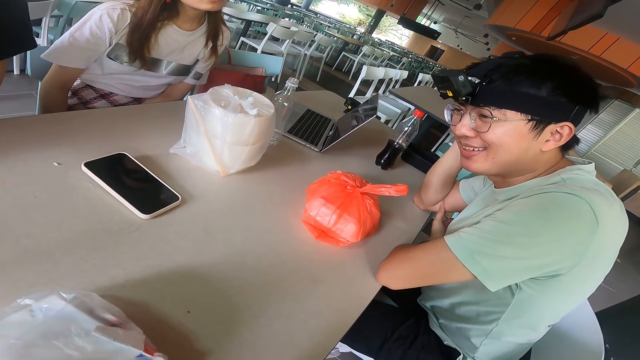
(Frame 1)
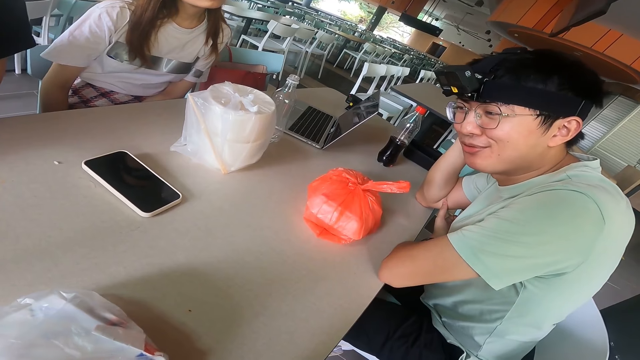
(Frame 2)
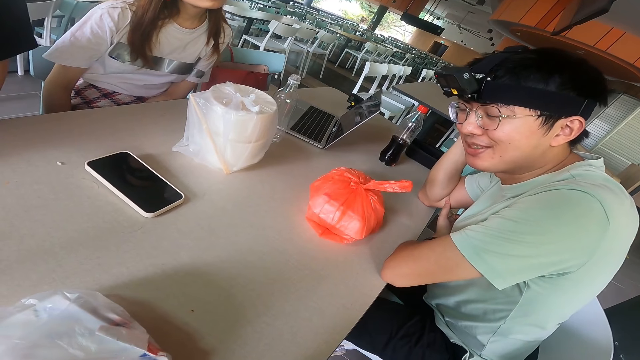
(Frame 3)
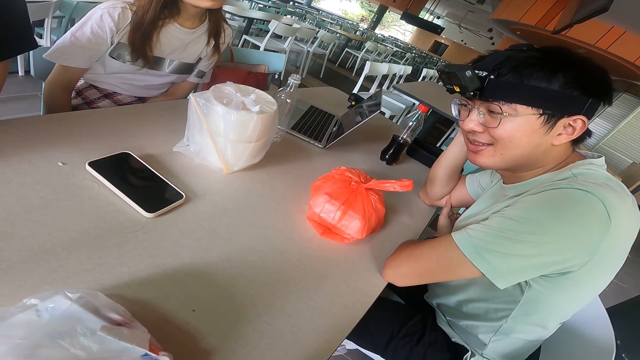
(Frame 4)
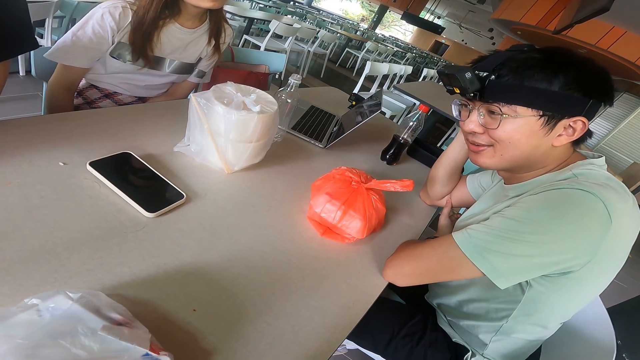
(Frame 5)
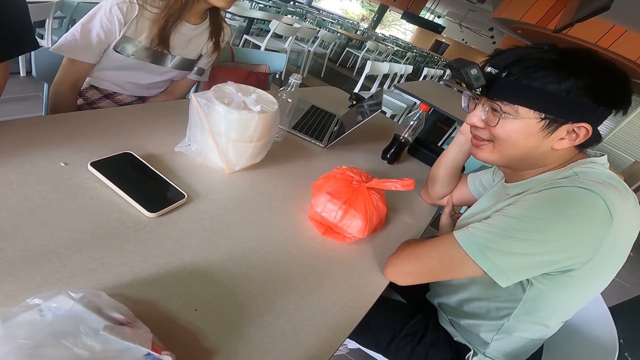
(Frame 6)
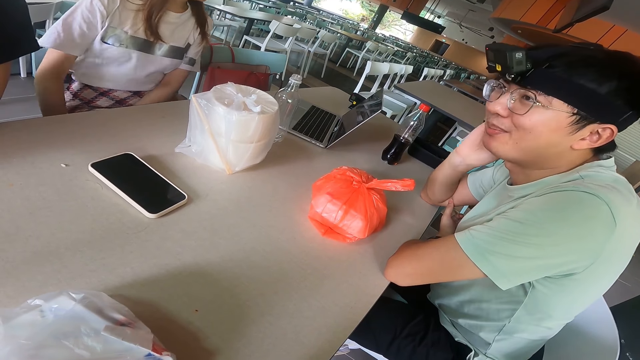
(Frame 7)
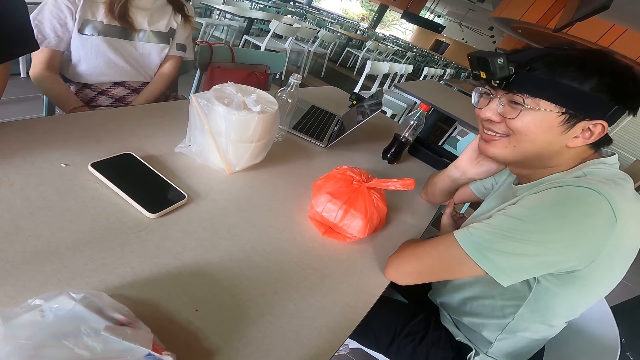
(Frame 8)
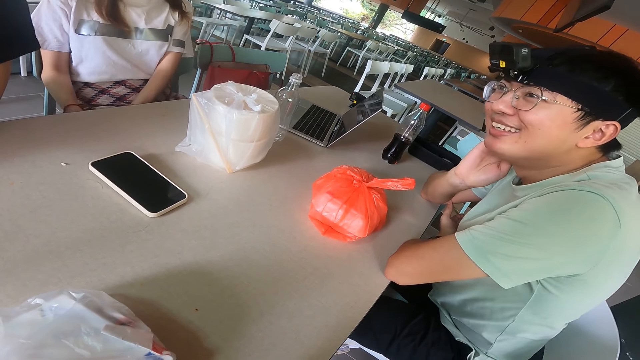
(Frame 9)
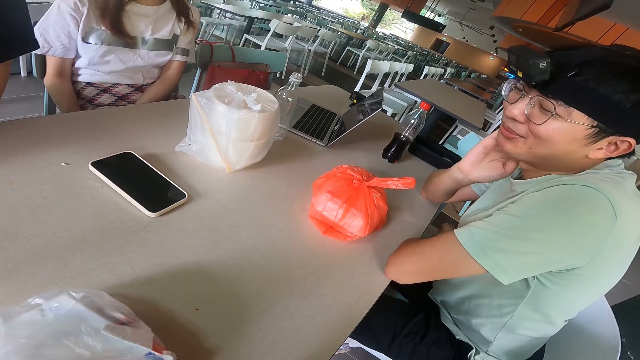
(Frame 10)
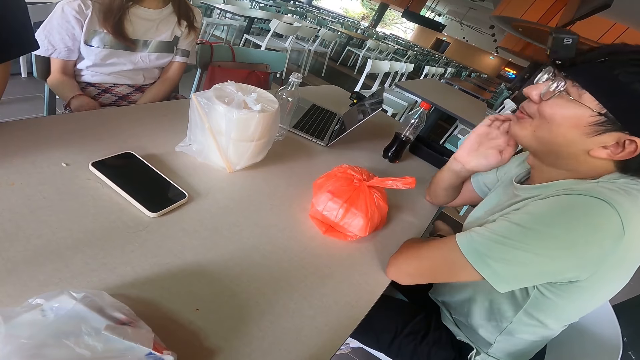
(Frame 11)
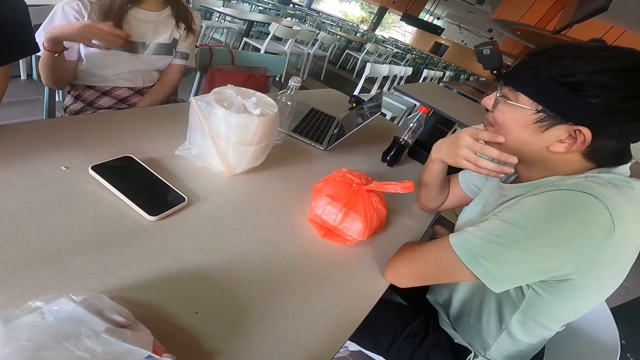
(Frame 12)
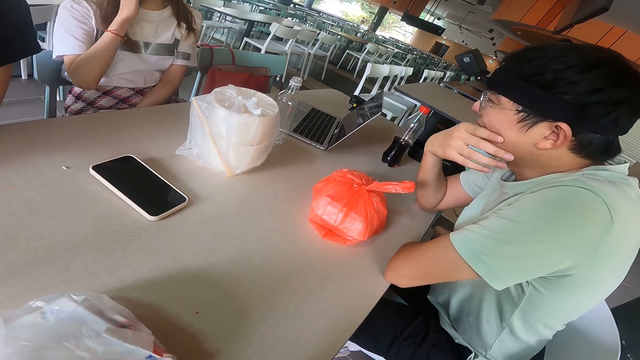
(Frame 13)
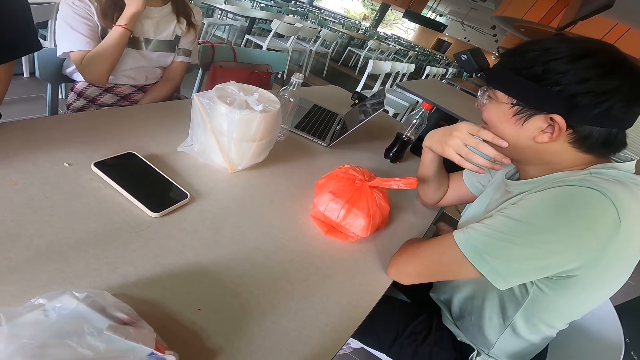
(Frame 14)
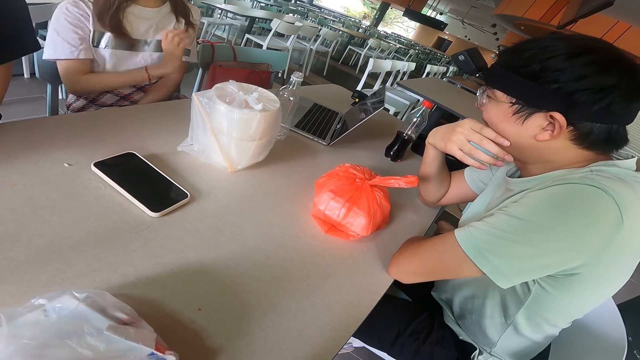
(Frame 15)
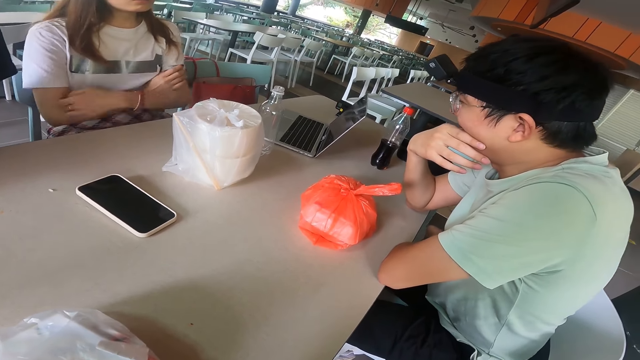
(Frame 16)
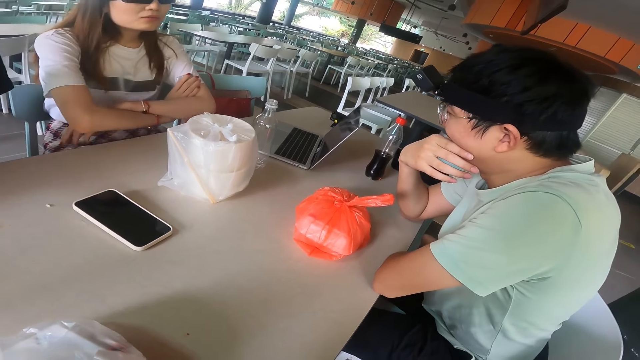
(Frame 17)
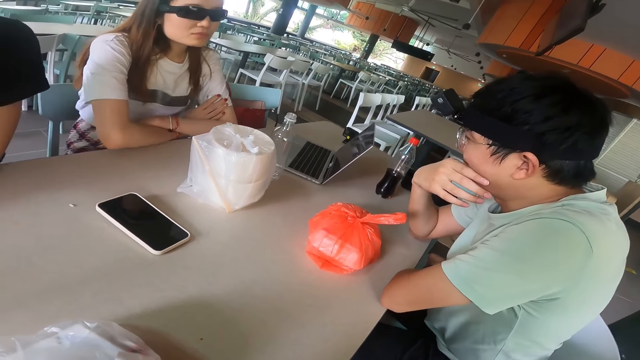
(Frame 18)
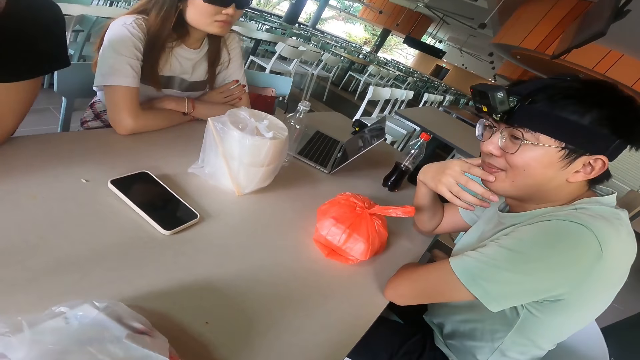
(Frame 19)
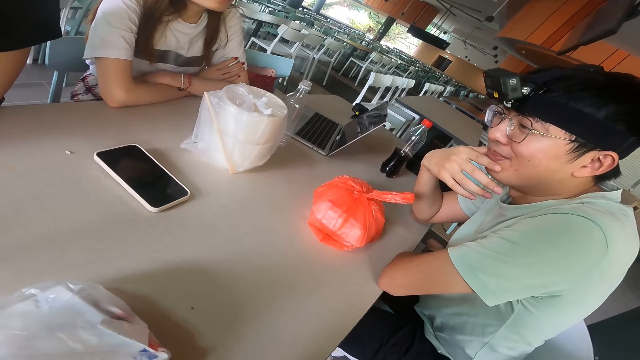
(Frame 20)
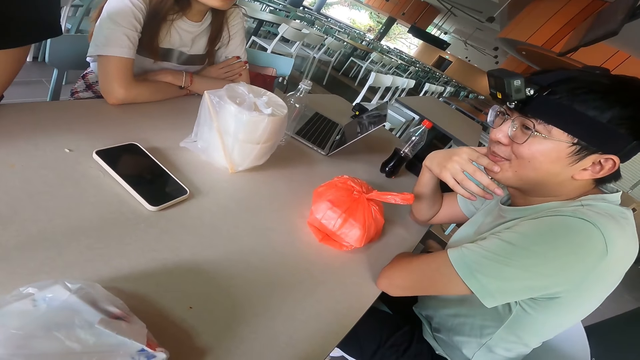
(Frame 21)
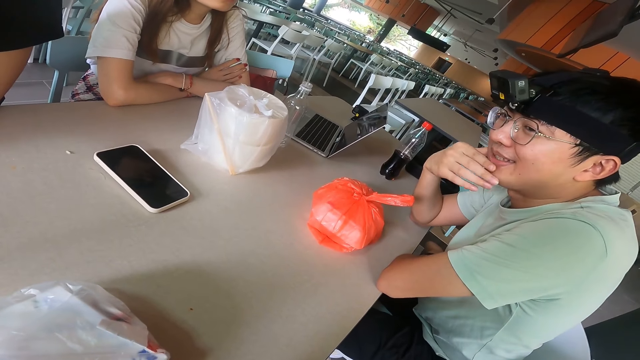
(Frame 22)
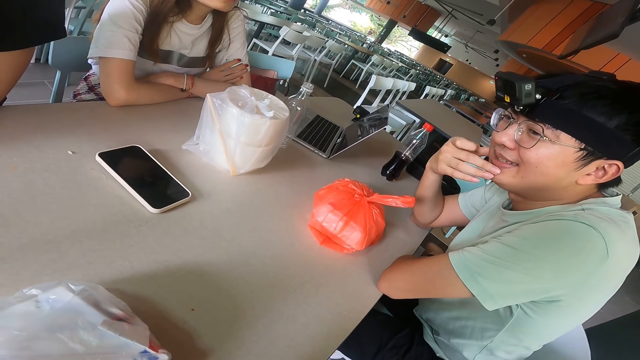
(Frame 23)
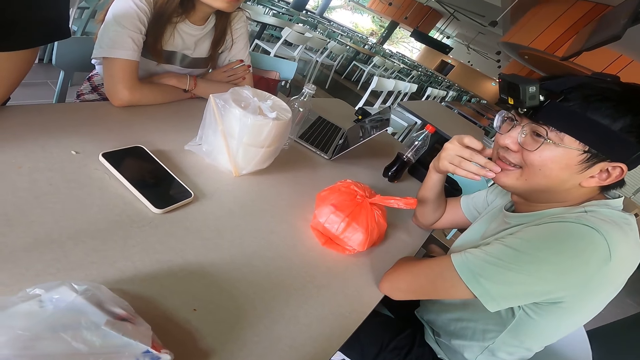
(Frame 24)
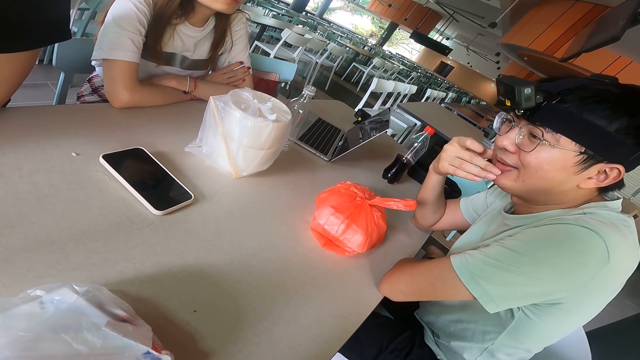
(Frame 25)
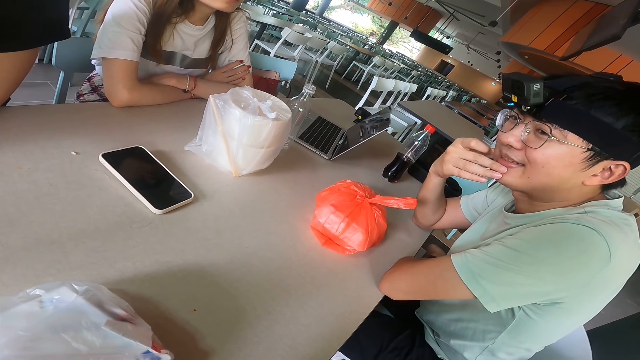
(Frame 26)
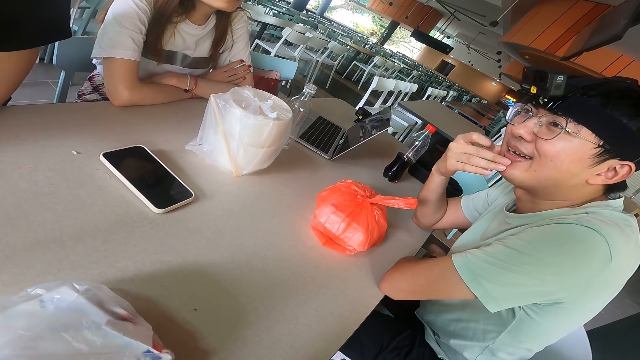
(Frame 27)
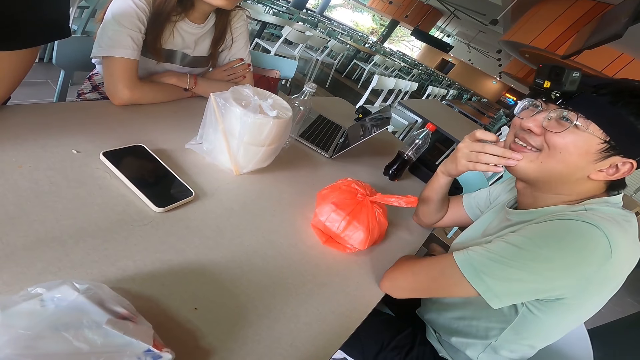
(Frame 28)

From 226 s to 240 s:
A man touches the face. The man adjusts a hand. A woman lifts a hand and adjusts the glasses. The woman folds the hands. The man touches the lips. The woman leans on the table. The man rubs the face.

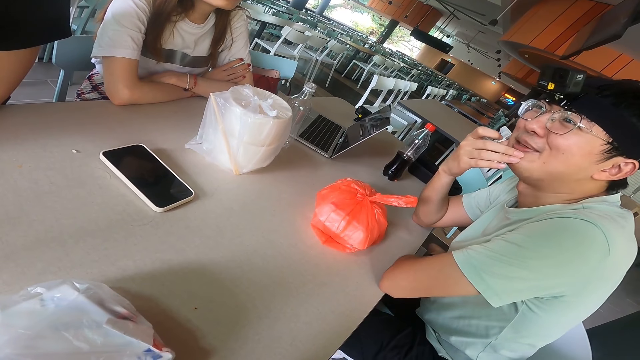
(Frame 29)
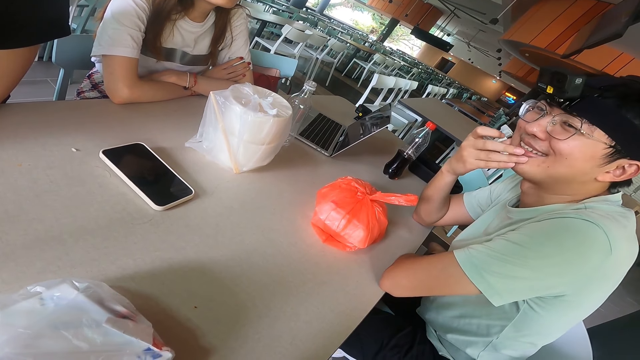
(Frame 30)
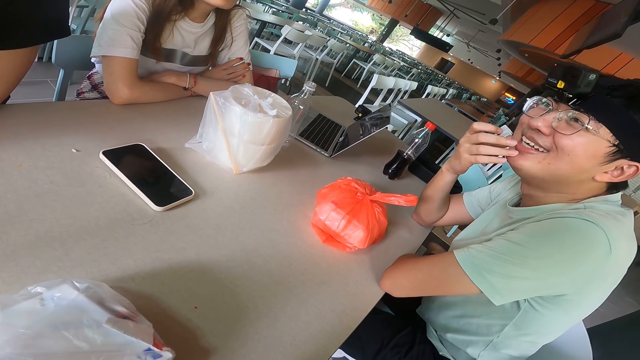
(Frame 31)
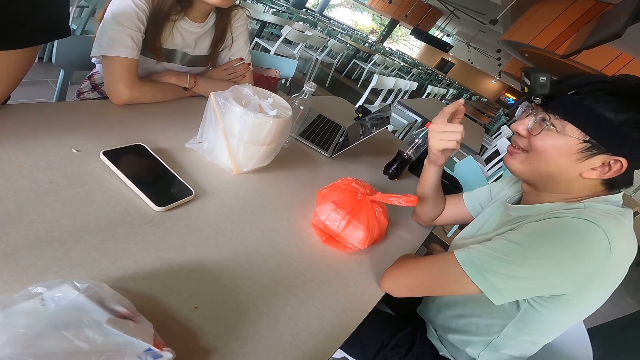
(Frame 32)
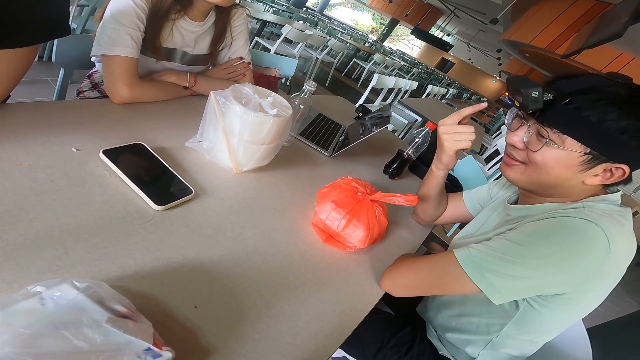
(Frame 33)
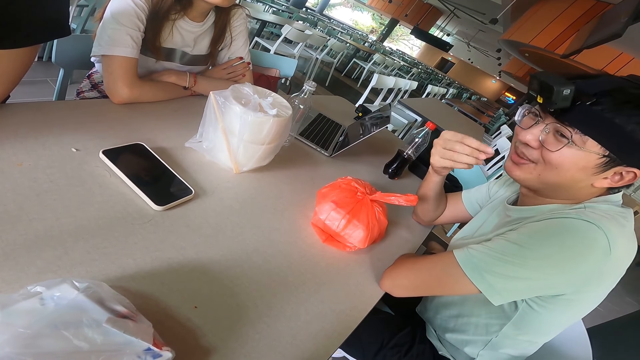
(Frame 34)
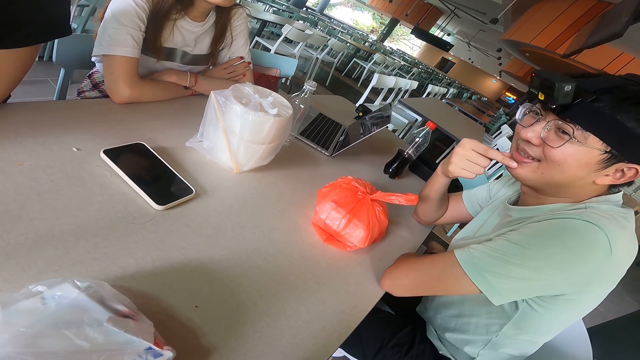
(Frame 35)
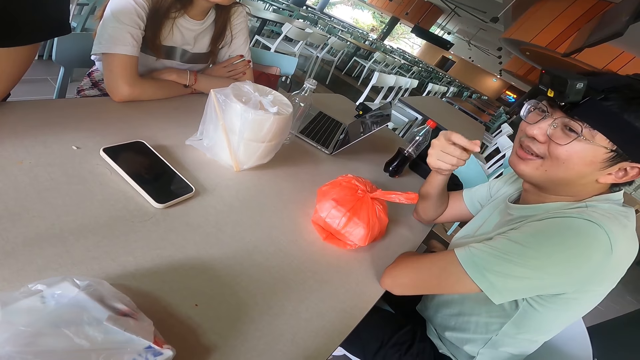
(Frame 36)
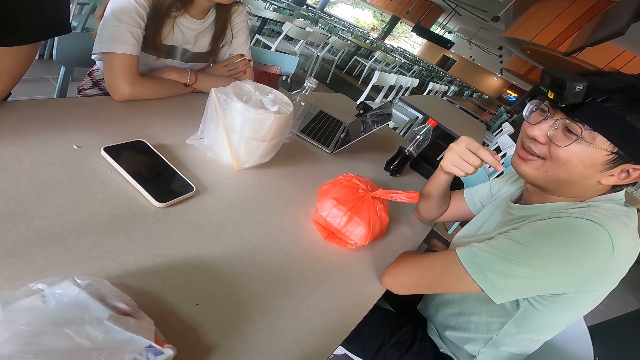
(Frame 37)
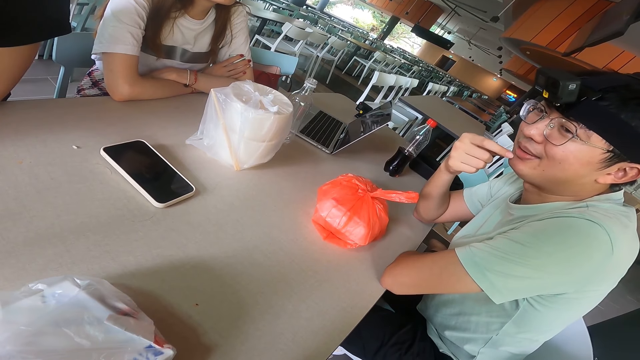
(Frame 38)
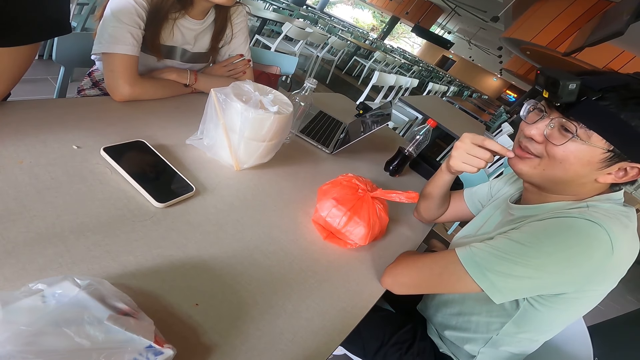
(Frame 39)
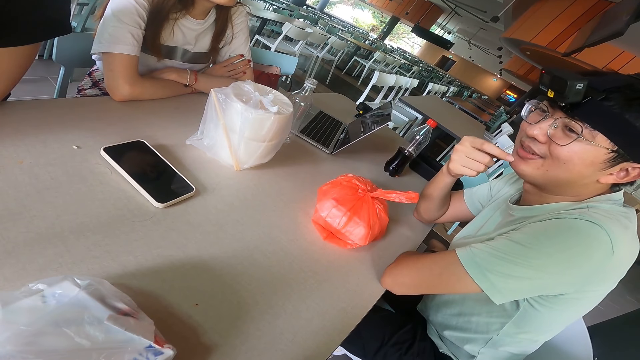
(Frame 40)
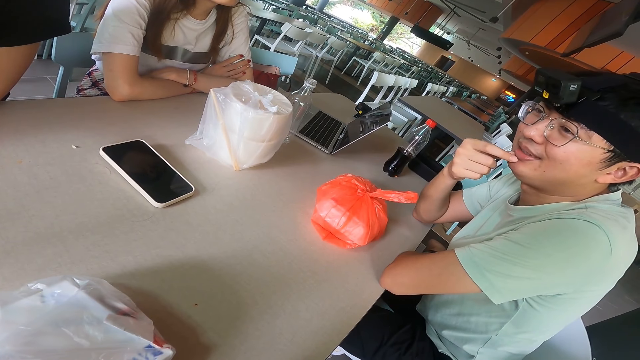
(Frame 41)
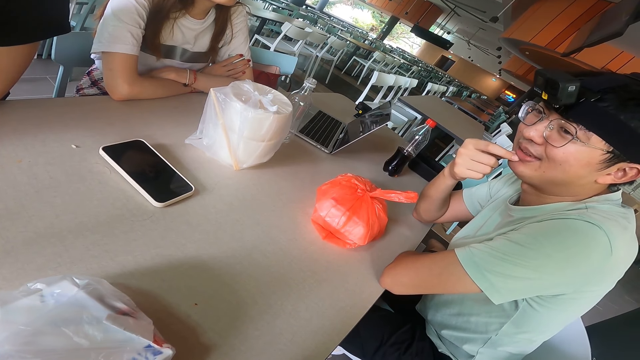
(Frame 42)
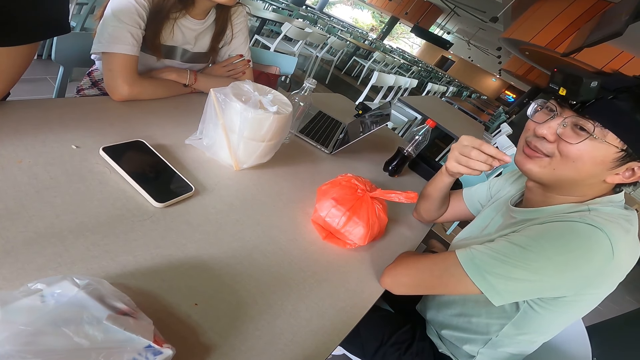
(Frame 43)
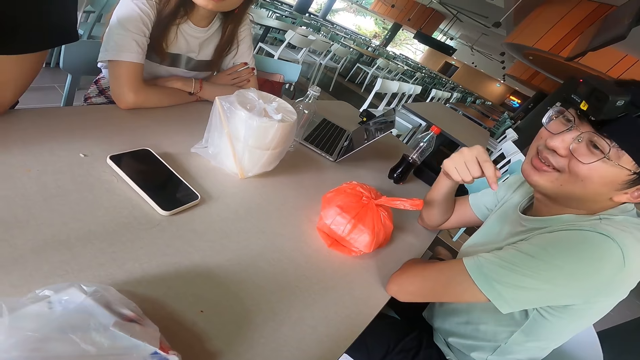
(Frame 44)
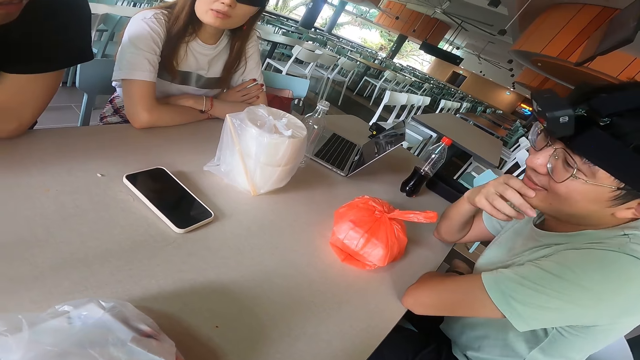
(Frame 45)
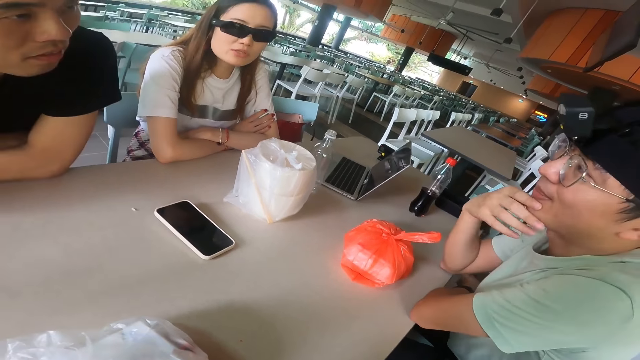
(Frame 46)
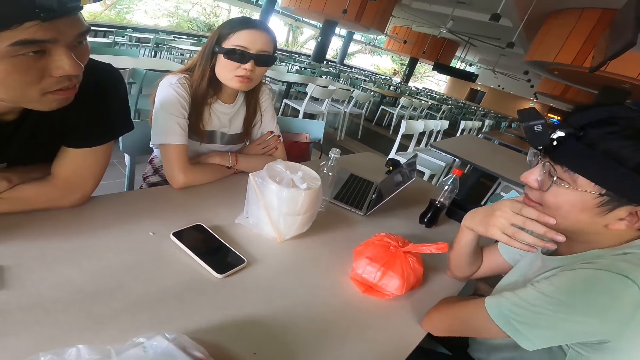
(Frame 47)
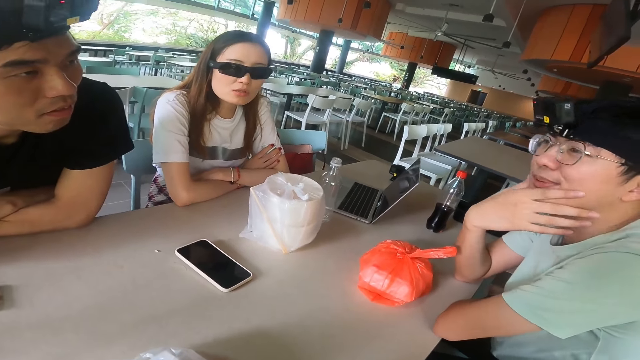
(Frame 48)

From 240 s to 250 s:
A man gestures with a hand. The man touches the face.
